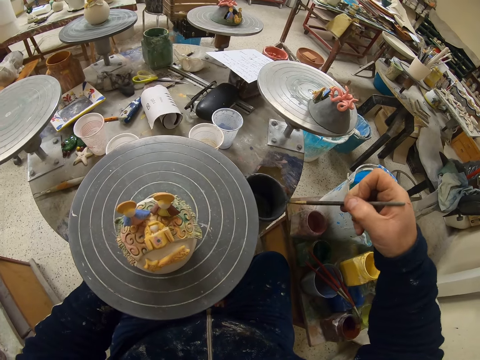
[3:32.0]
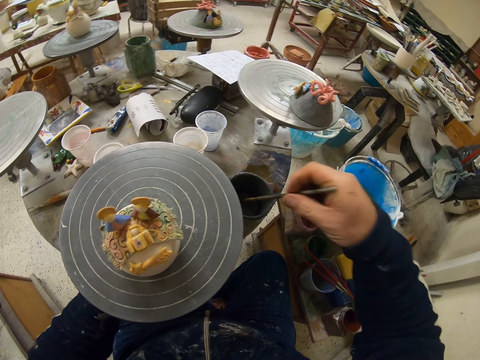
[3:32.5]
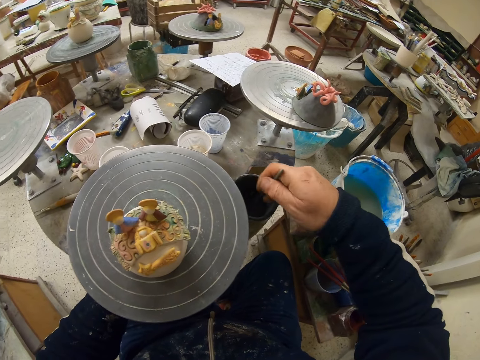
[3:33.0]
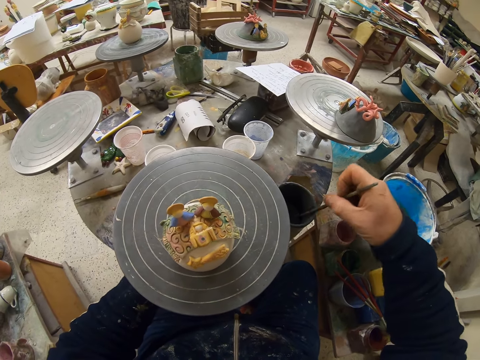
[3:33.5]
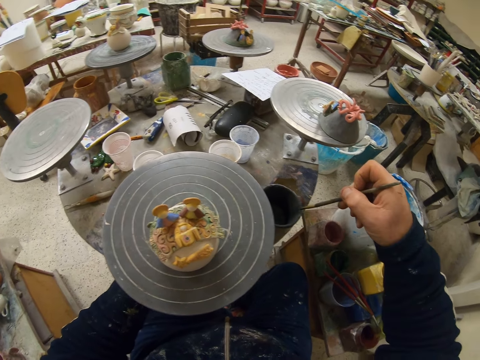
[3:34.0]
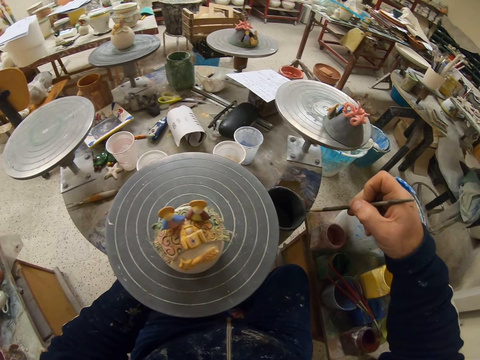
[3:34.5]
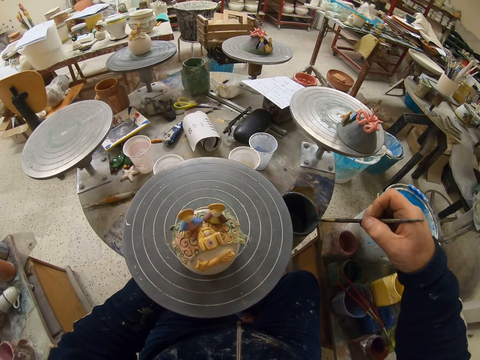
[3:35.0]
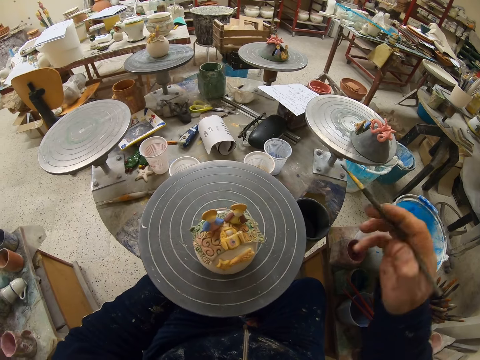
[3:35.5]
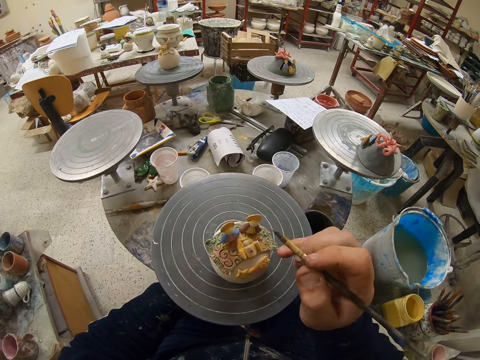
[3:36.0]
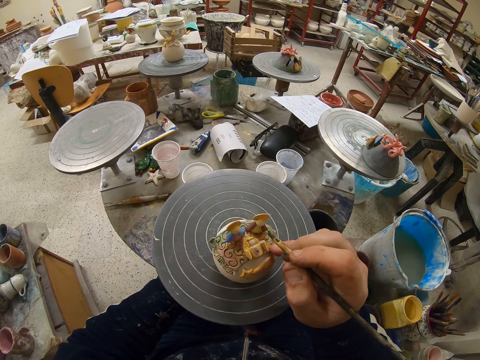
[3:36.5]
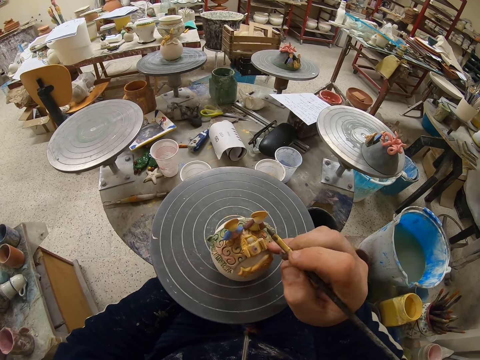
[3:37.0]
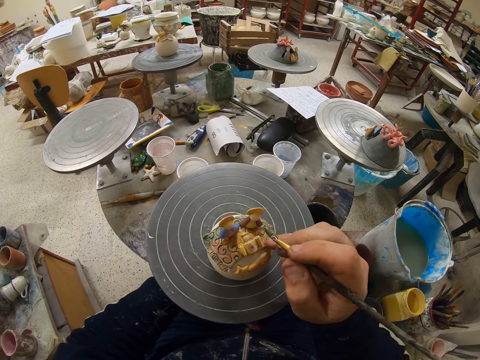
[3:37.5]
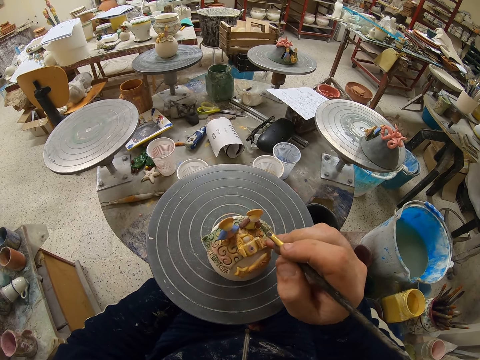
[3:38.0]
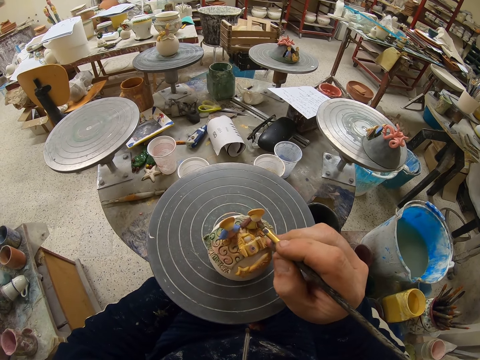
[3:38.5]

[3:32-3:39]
The camera wearer reduces paint from the paint brush. They paint the sculpture with the brush.
